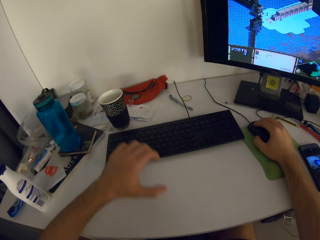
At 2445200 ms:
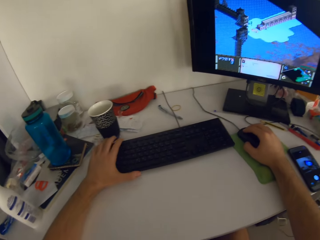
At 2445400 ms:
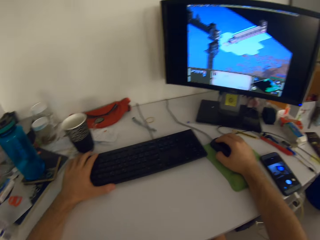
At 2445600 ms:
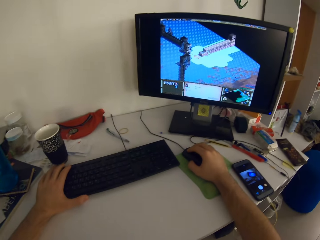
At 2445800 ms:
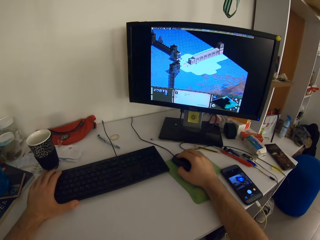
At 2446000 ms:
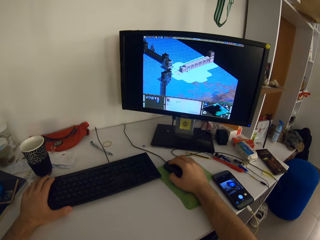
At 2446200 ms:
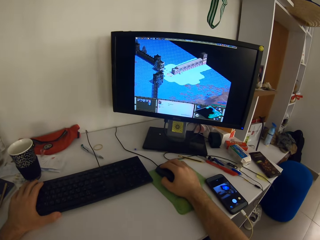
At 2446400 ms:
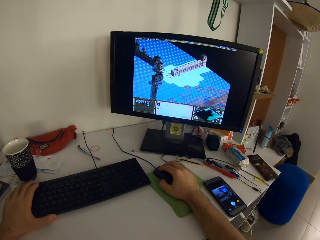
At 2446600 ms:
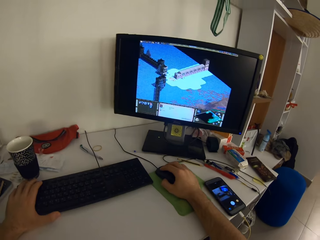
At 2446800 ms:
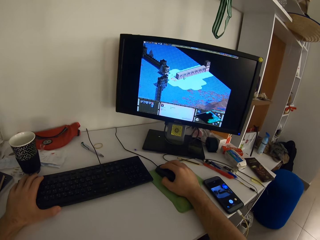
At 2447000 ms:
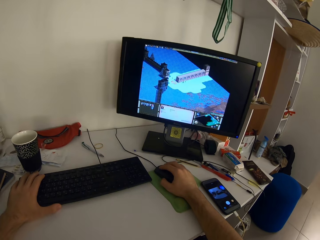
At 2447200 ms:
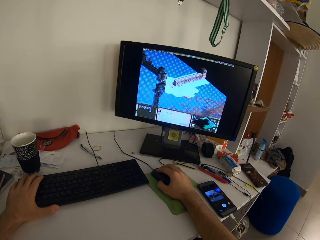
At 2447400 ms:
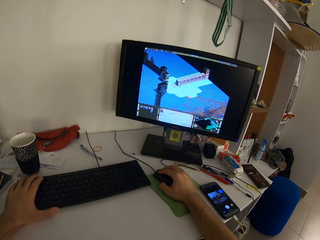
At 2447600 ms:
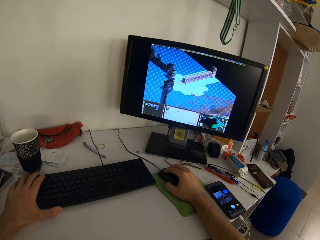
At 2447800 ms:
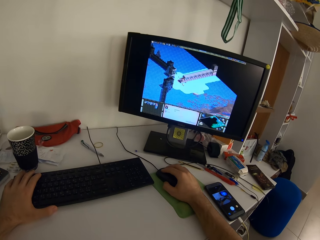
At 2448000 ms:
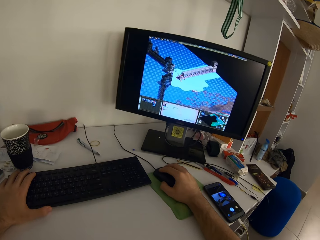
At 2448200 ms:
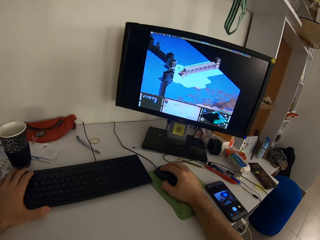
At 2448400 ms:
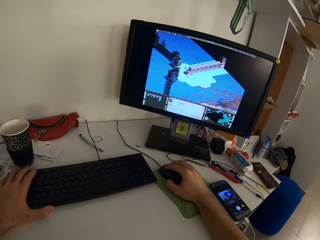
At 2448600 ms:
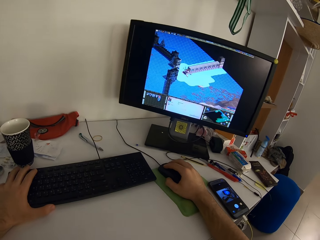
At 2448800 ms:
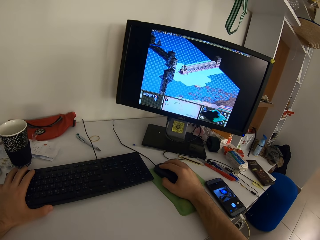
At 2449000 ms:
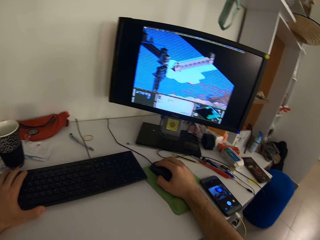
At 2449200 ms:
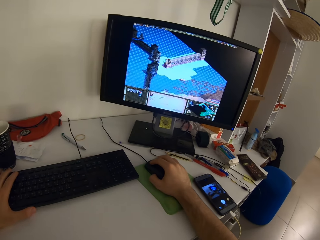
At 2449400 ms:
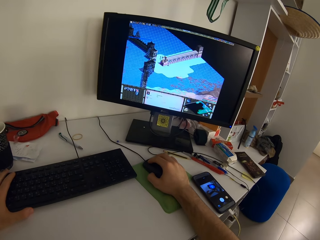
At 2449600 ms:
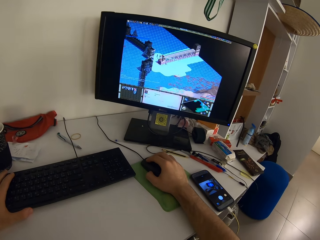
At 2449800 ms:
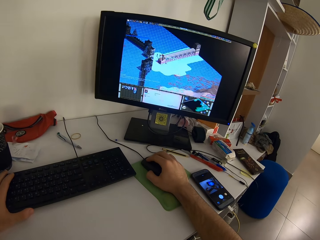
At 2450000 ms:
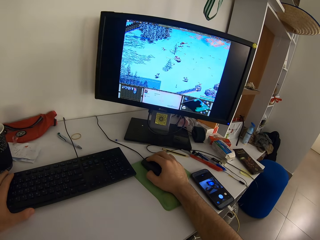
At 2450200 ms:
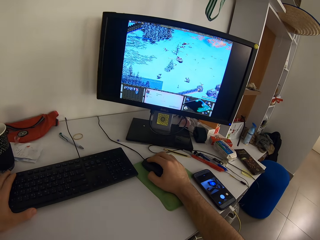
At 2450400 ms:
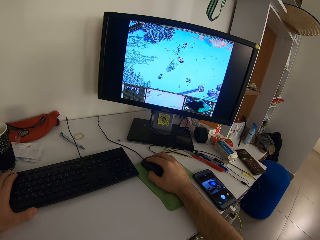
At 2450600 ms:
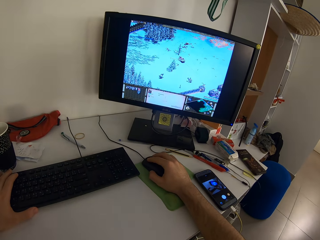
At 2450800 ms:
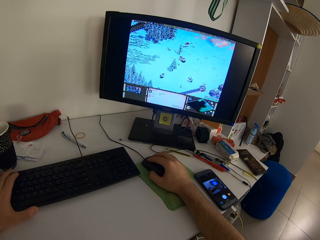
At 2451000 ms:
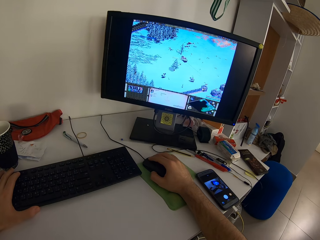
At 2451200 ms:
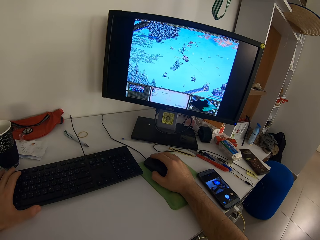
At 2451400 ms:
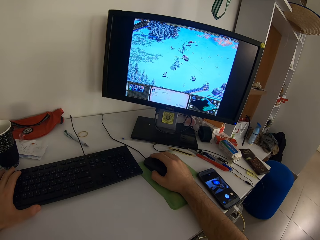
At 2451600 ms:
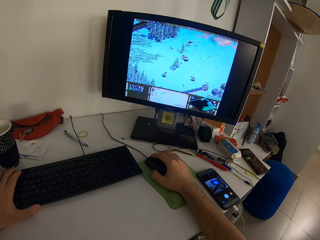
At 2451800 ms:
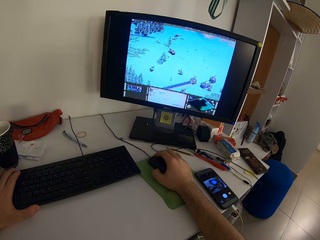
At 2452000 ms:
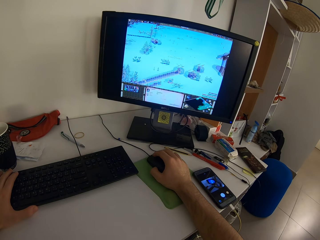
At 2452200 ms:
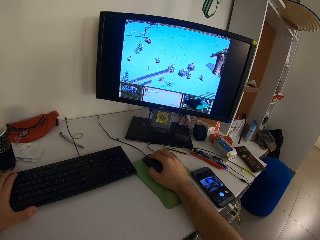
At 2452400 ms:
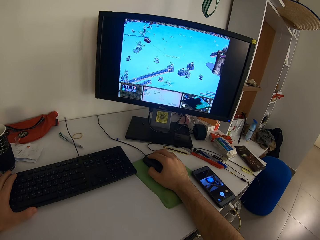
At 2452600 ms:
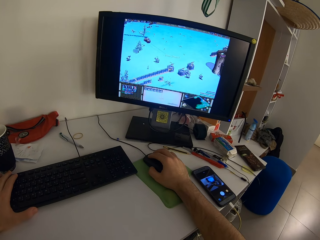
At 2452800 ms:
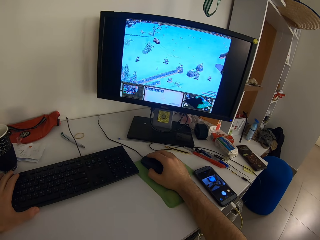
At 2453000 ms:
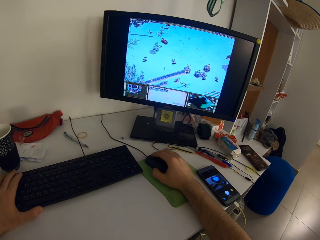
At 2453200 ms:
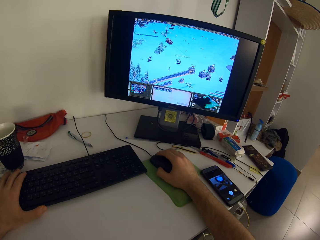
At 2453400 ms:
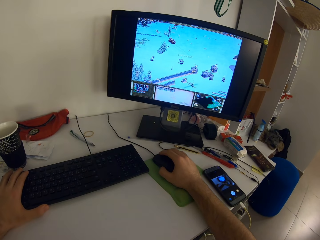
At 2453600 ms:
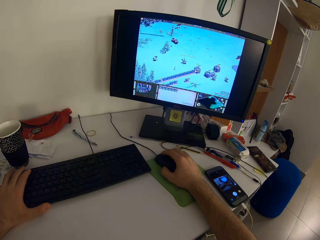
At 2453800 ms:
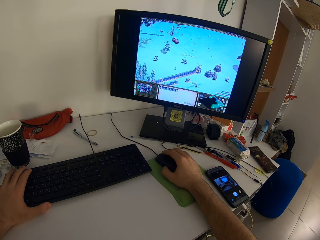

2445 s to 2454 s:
The camera wearer places his left hand on the keyboard on the table. They hold the keyboard with her left hand and scroll the computer with her right hand.

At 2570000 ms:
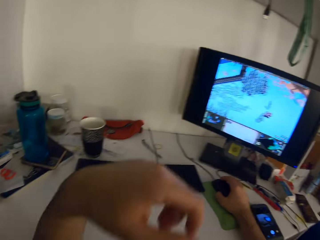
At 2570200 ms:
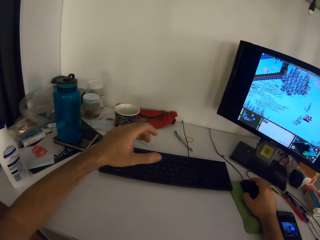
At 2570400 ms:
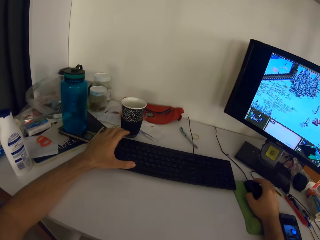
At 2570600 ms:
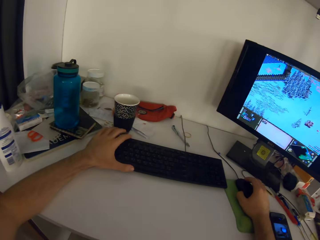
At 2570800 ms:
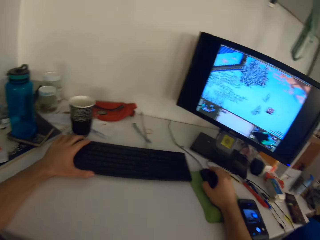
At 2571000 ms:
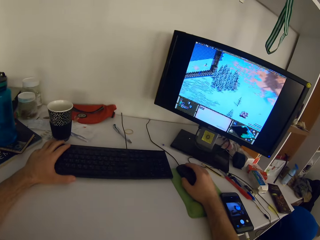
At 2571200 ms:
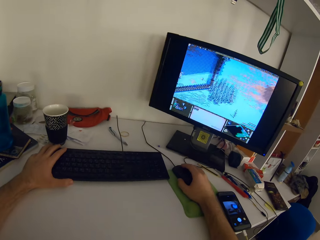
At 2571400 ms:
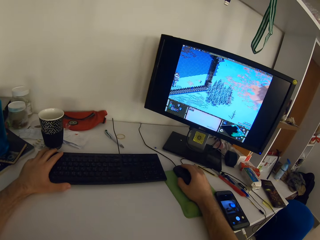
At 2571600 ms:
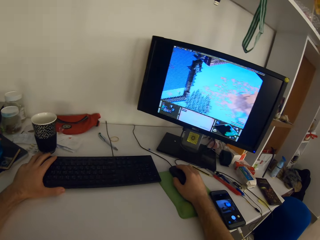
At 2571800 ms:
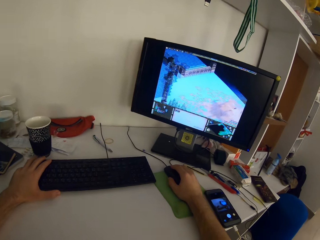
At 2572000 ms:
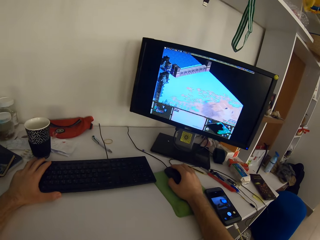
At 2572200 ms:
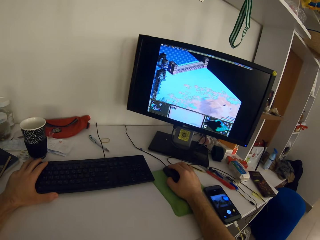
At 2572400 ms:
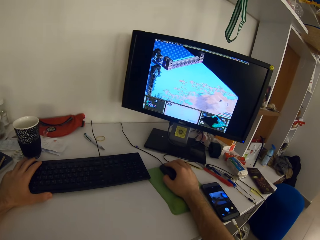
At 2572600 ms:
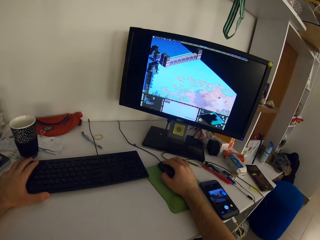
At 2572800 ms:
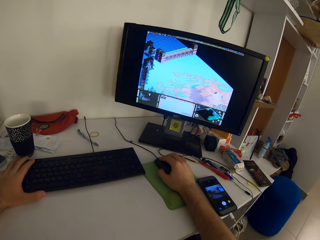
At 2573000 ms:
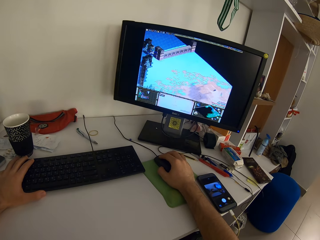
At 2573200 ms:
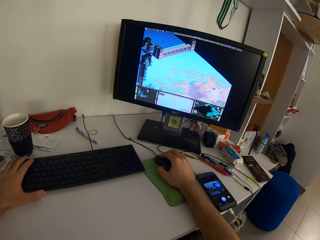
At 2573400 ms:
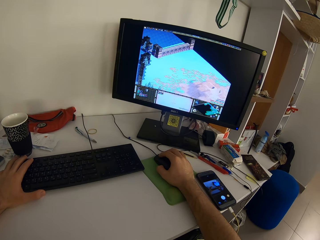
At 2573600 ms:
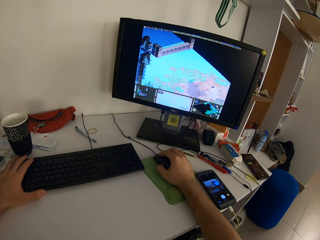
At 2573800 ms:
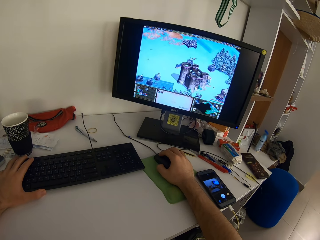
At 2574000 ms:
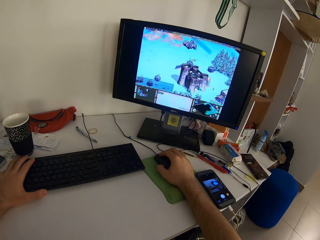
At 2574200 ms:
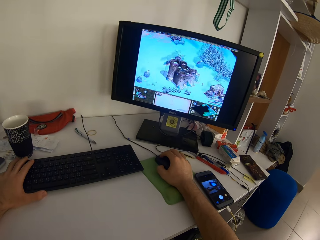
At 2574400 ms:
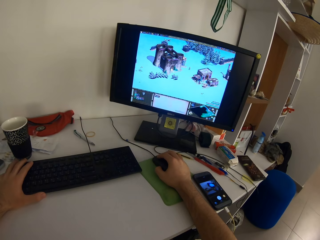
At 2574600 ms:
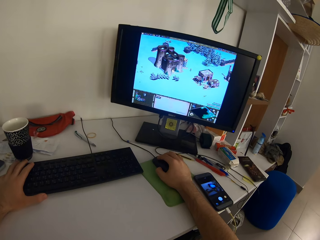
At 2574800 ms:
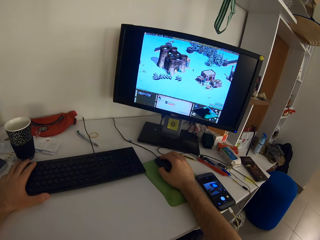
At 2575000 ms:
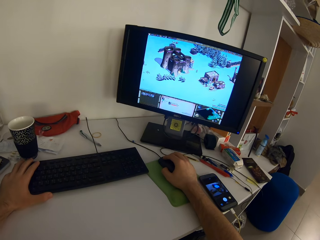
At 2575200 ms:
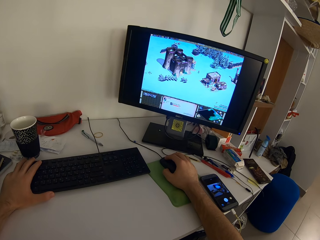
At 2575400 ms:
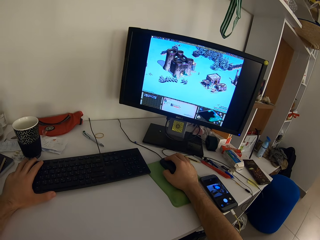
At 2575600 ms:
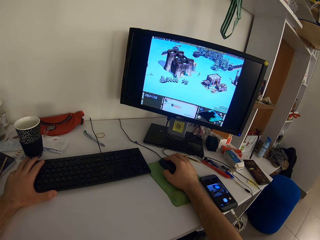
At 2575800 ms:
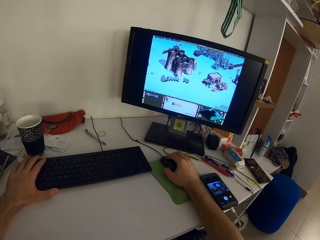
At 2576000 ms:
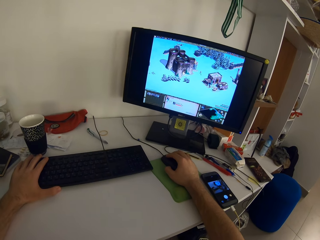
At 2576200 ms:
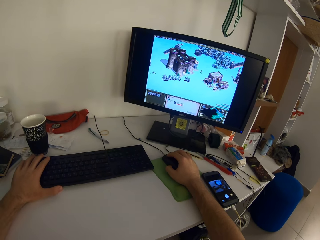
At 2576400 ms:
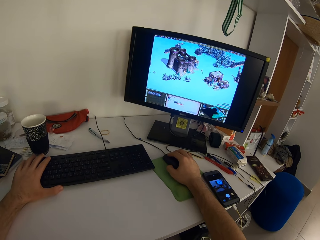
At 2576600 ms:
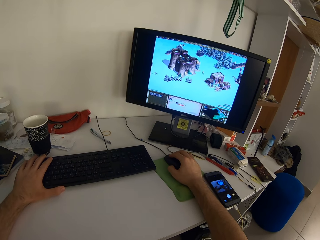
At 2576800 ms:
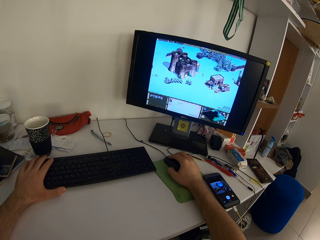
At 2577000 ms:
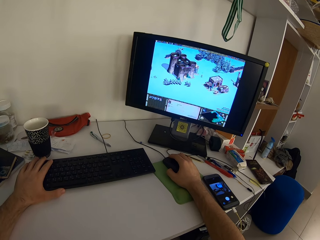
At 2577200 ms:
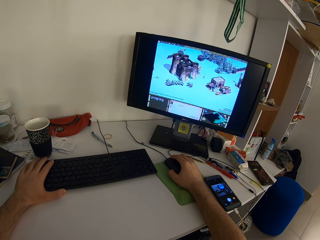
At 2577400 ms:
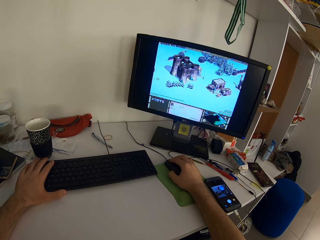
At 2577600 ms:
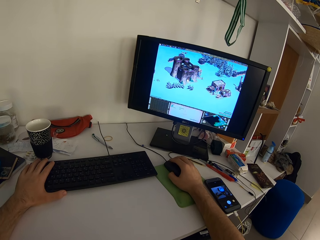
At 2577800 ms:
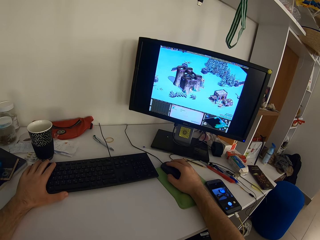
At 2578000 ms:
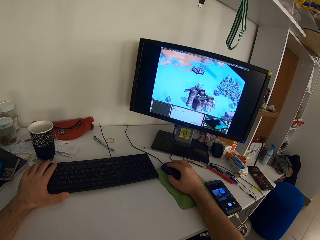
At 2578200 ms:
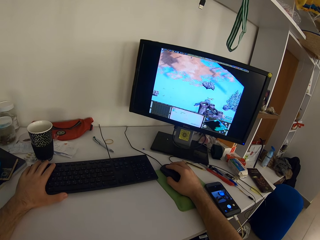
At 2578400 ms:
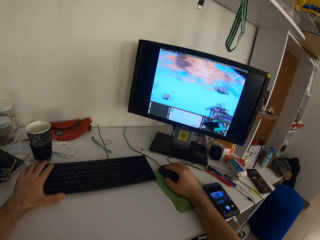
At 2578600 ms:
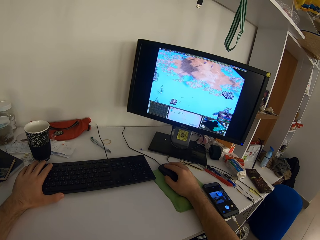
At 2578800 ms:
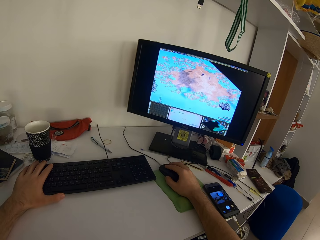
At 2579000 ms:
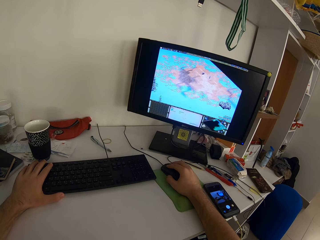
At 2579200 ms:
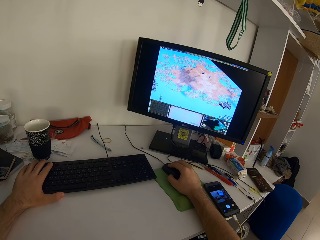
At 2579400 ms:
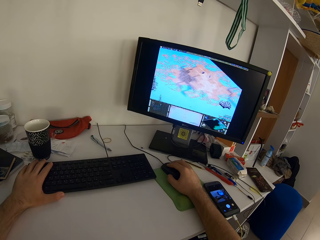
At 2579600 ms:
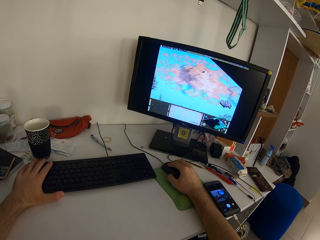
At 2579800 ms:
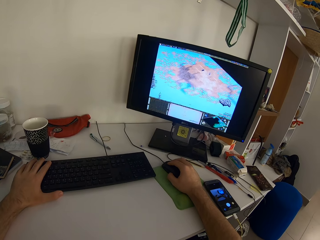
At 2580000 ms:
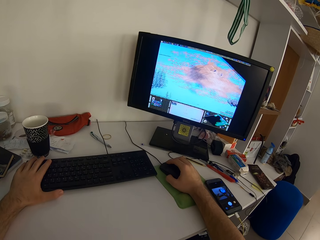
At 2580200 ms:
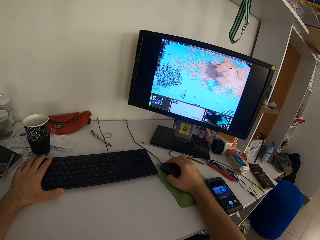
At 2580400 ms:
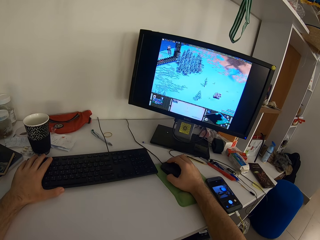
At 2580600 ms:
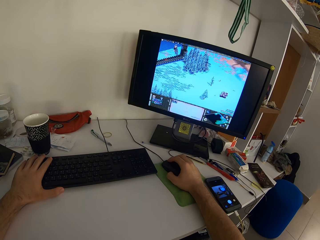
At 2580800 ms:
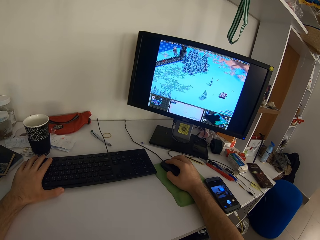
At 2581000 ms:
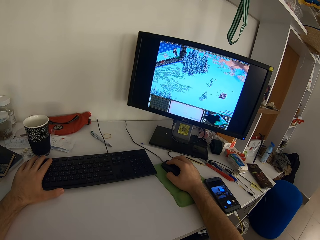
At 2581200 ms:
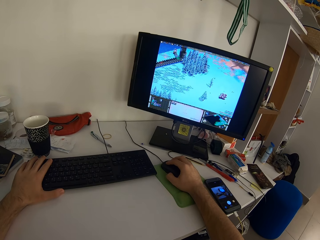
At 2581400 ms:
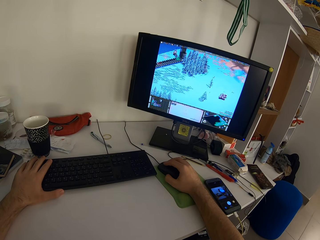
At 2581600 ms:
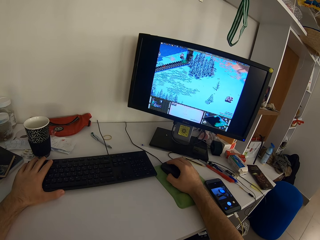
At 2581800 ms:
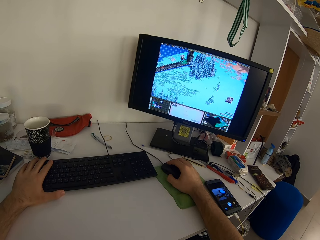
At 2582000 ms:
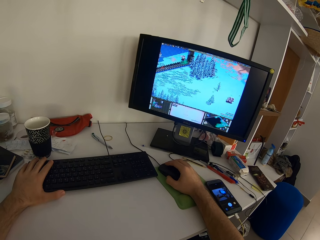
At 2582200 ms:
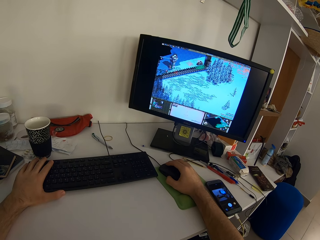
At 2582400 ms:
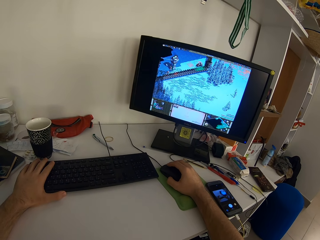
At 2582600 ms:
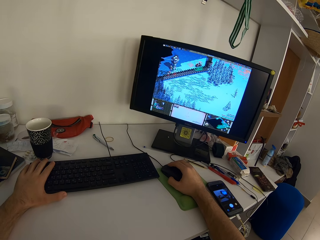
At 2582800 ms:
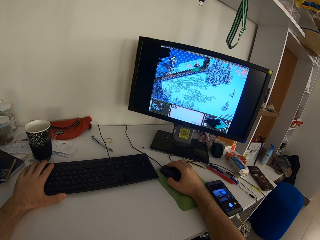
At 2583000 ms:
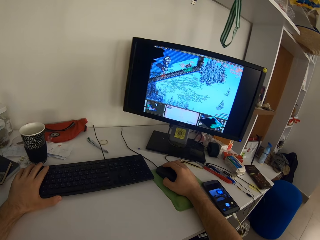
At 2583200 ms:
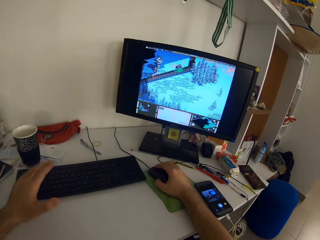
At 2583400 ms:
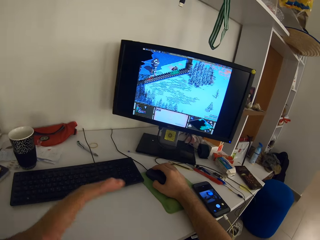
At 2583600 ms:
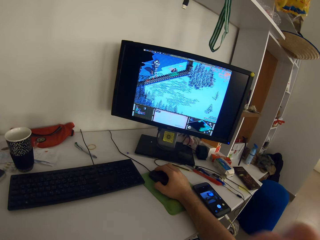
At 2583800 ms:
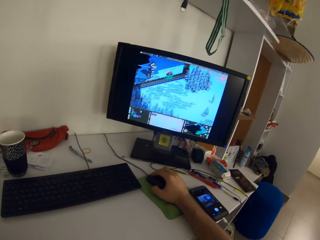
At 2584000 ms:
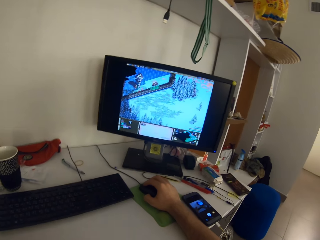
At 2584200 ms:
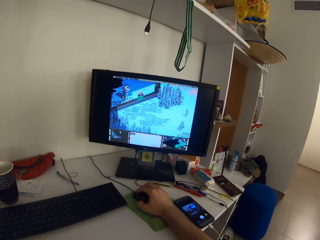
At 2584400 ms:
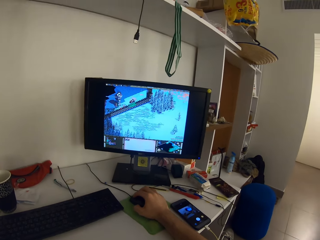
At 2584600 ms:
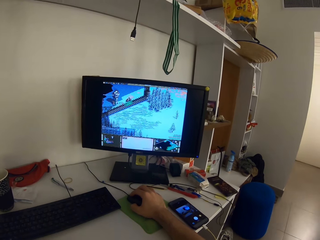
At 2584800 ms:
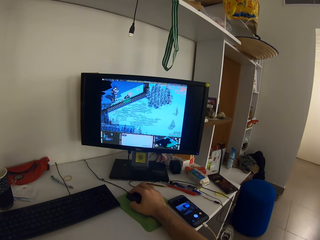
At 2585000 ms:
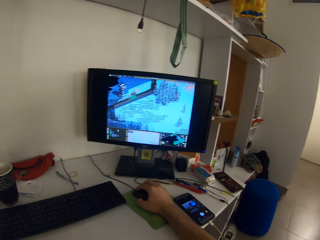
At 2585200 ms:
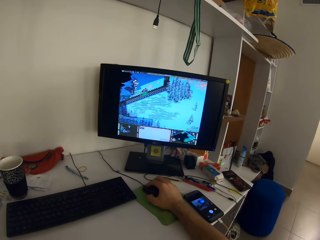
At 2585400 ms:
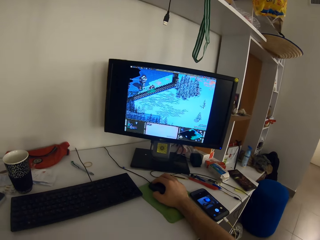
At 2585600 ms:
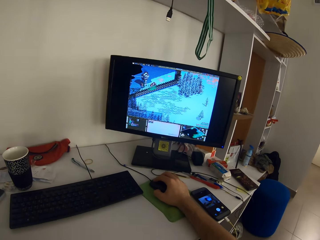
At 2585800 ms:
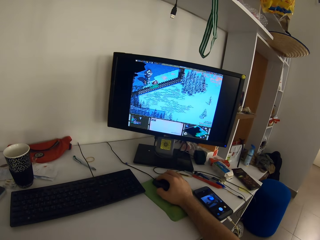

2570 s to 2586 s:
The camera wearer places his left hand on the keyboard on the table. They hold the keyboard with her left hand. They remove his left hand from the keyboard on the table.
